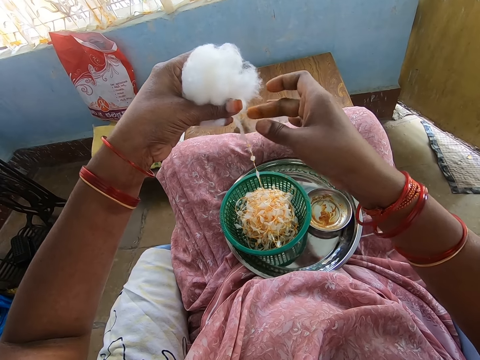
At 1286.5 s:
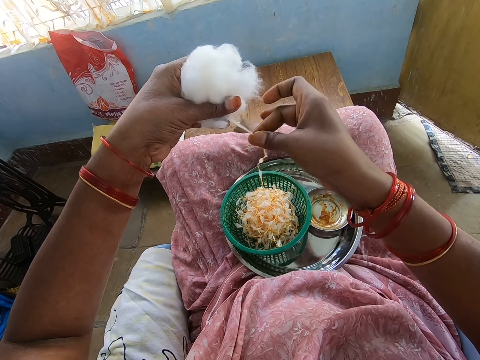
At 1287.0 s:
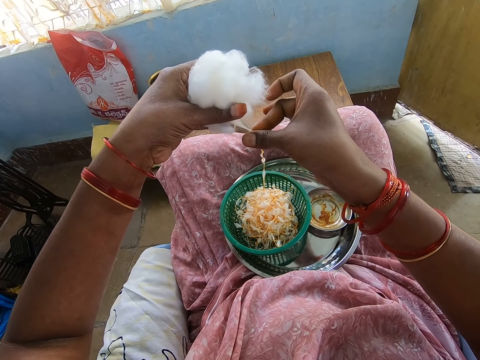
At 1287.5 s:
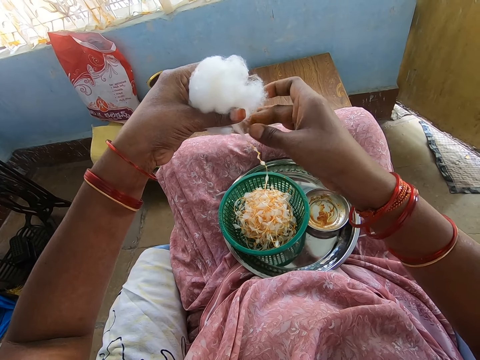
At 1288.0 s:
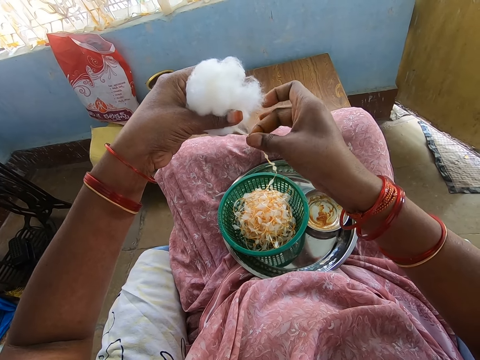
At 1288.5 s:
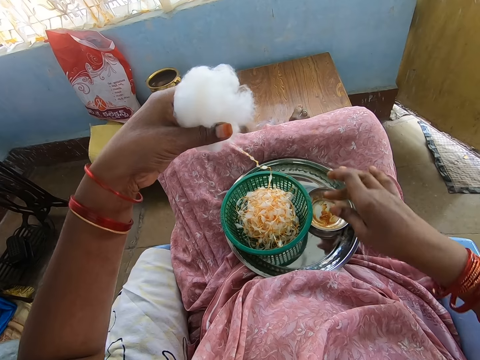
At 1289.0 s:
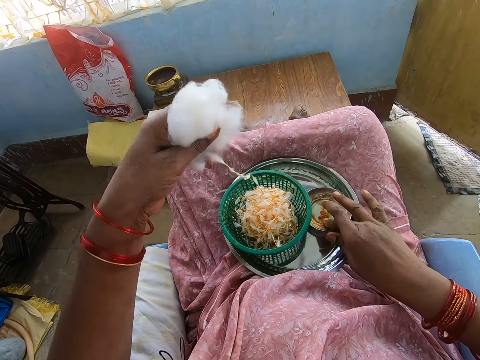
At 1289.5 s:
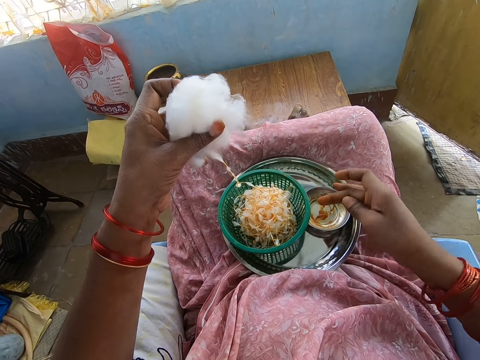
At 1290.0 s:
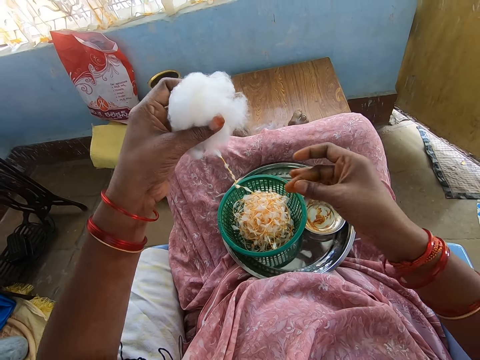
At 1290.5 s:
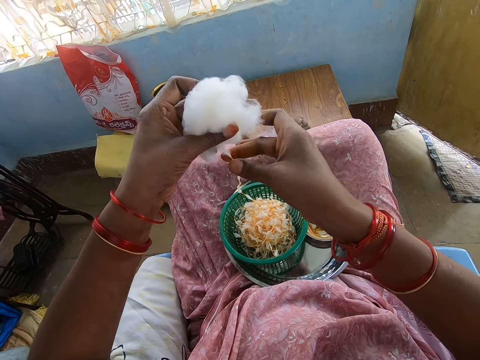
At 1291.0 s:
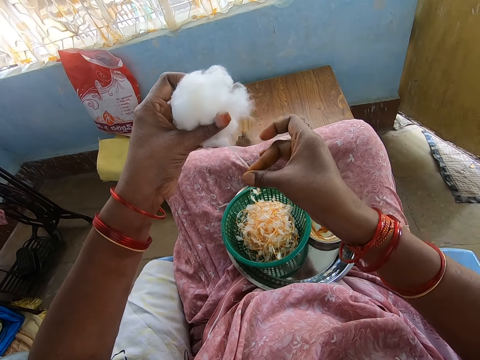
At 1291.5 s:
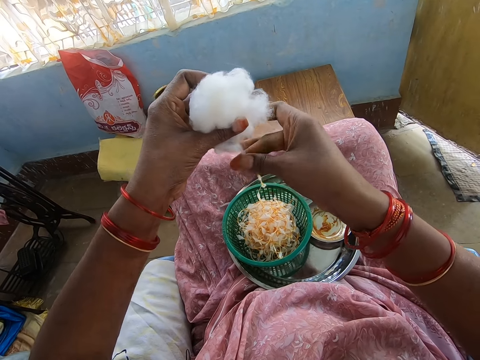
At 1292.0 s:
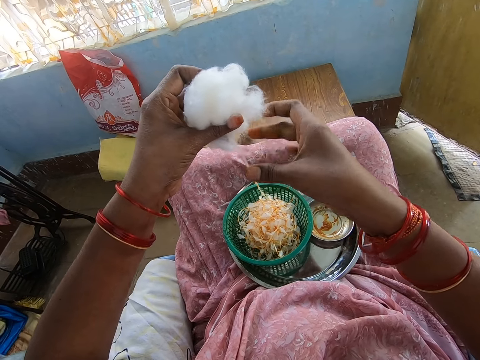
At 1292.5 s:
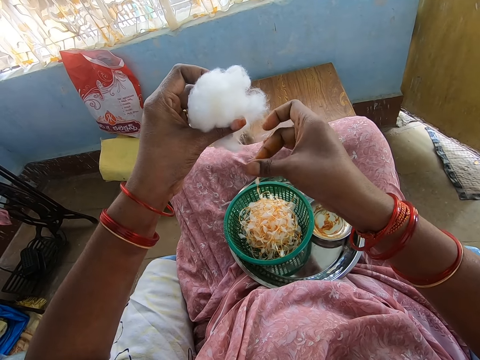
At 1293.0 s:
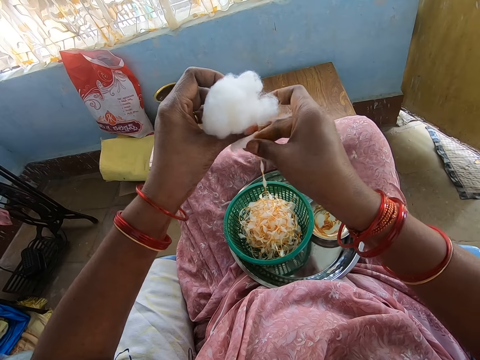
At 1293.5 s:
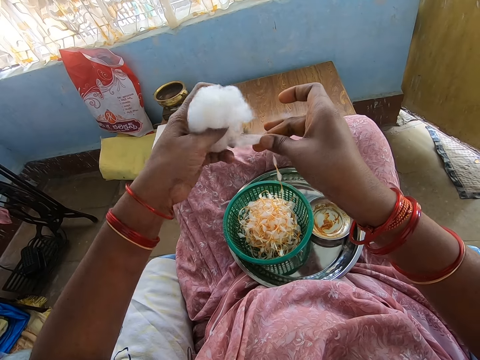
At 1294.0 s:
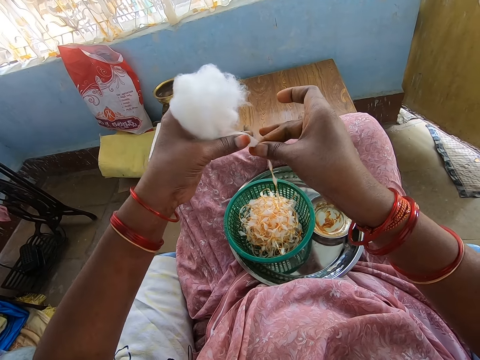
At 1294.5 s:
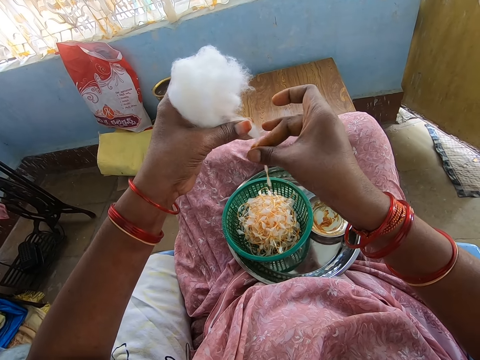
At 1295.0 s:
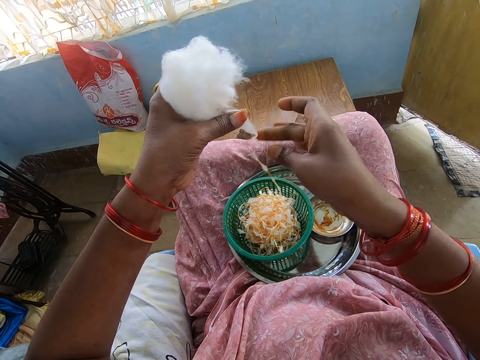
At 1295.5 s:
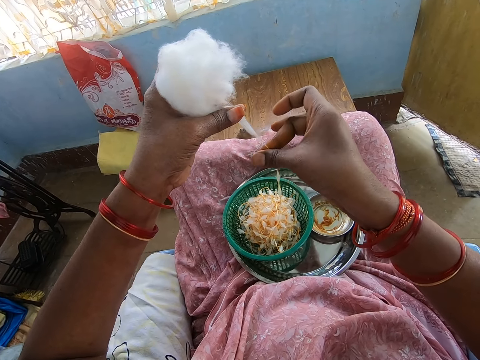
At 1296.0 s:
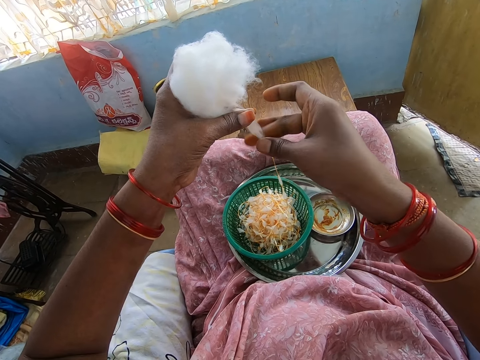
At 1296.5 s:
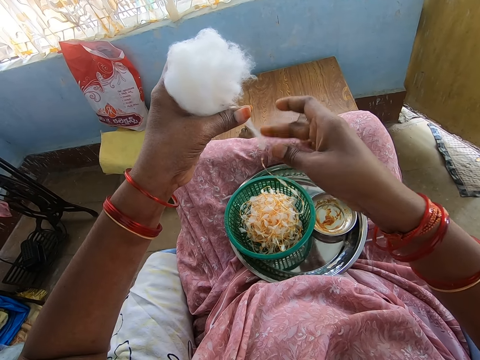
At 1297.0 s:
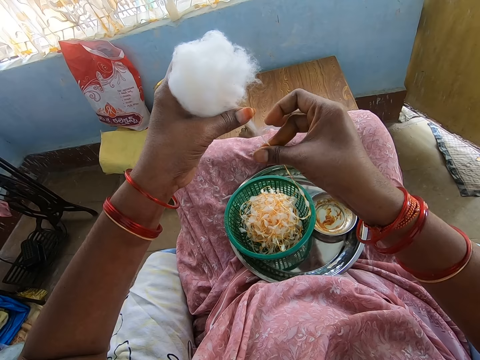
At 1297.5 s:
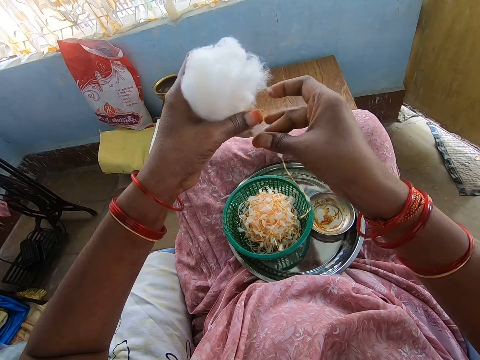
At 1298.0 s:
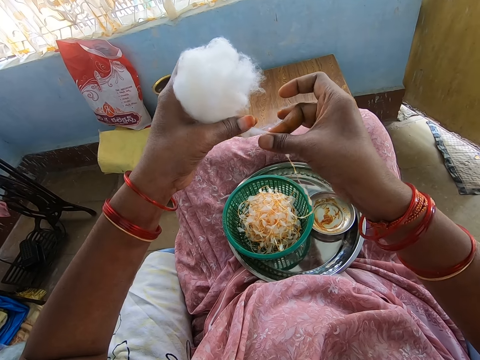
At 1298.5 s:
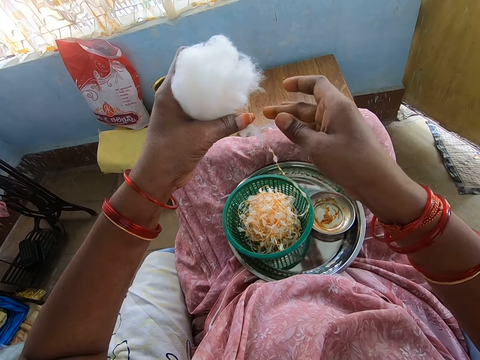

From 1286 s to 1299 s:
The camera wearer wipes her right hand in the container of grease in the tray on her lap. She touches something. She rubs the grease on her right hand. She twists the yarn or cotton from the wool in her left hand into the sieve in the tray with her greasy right hand. She holds the cotton. She twists the cotton.

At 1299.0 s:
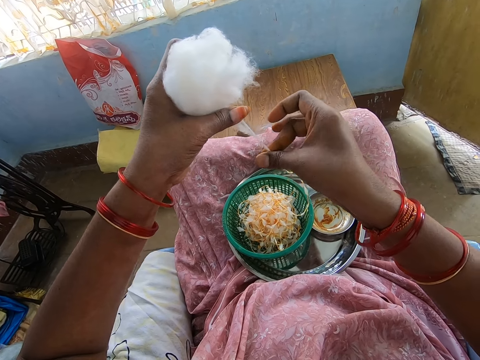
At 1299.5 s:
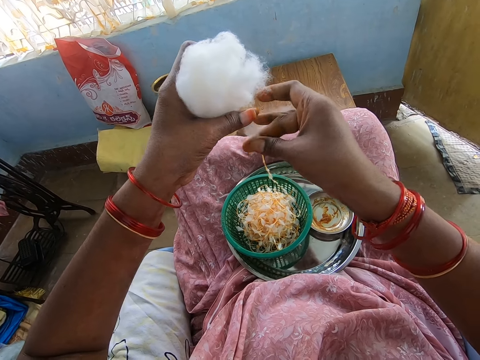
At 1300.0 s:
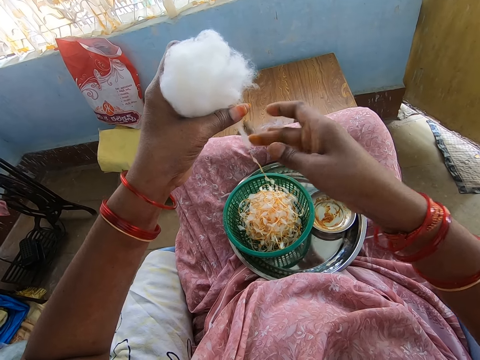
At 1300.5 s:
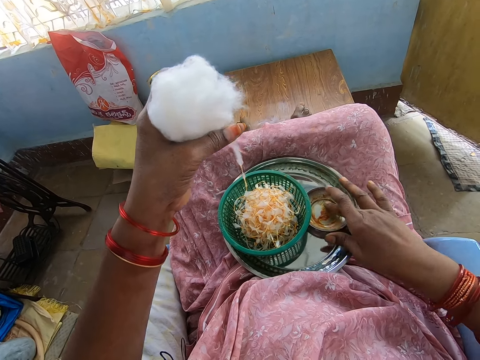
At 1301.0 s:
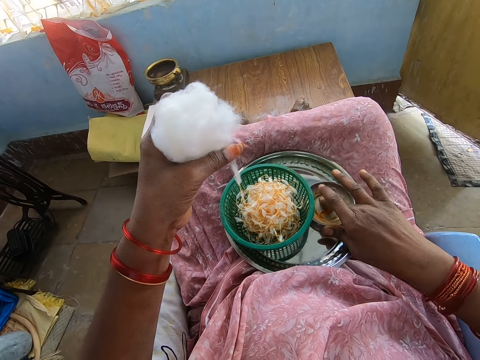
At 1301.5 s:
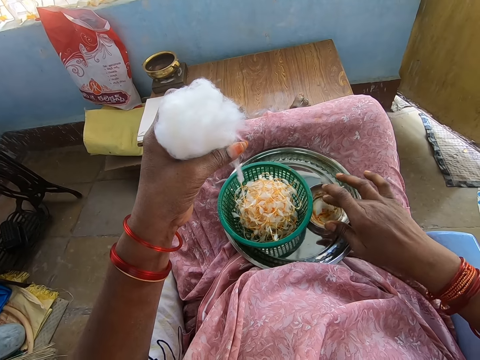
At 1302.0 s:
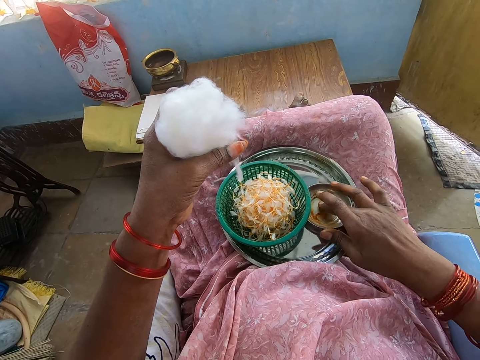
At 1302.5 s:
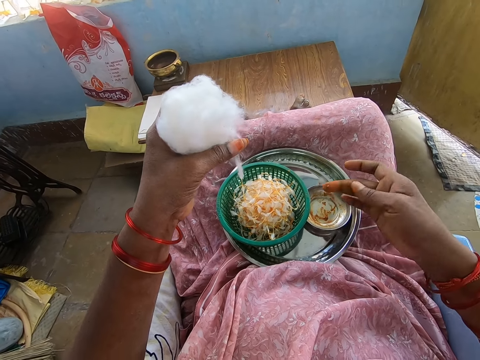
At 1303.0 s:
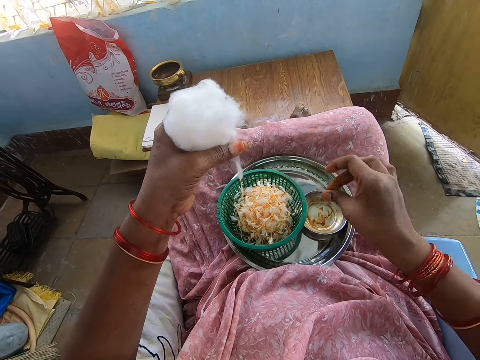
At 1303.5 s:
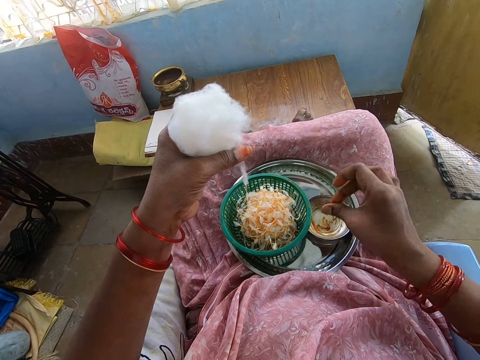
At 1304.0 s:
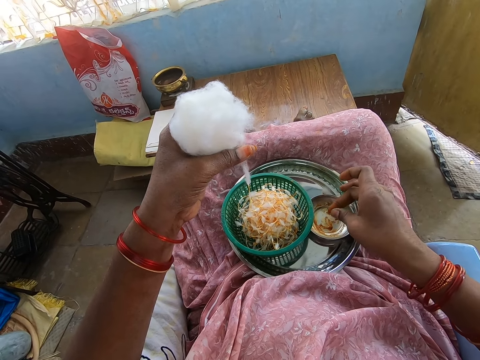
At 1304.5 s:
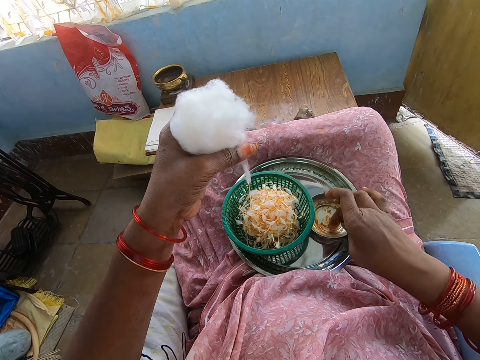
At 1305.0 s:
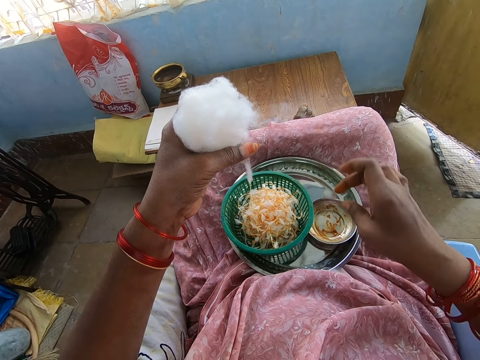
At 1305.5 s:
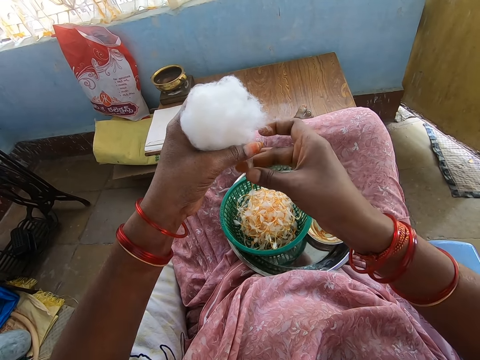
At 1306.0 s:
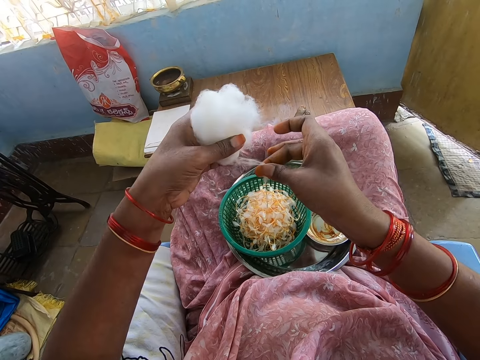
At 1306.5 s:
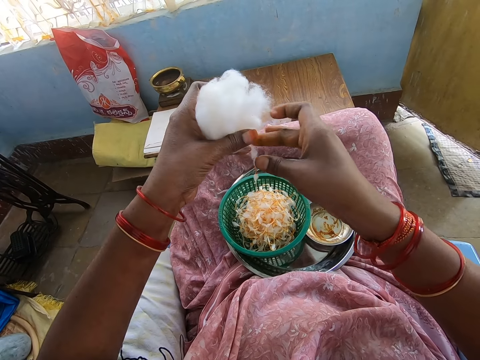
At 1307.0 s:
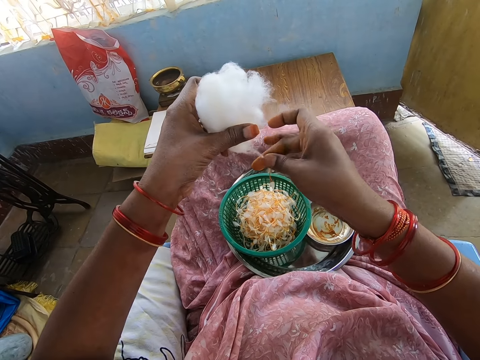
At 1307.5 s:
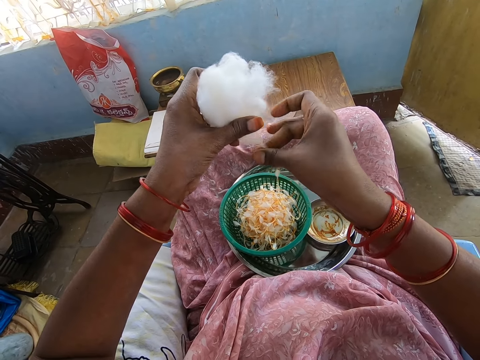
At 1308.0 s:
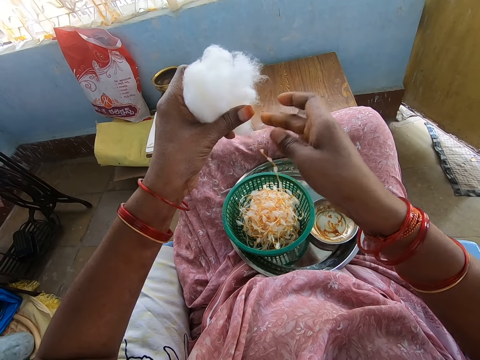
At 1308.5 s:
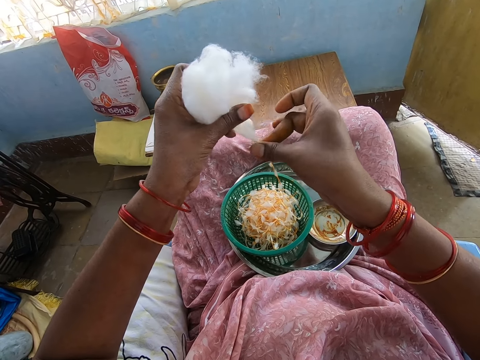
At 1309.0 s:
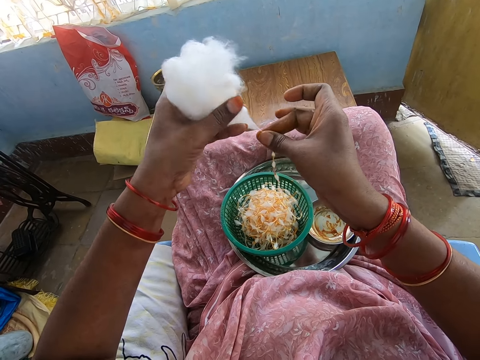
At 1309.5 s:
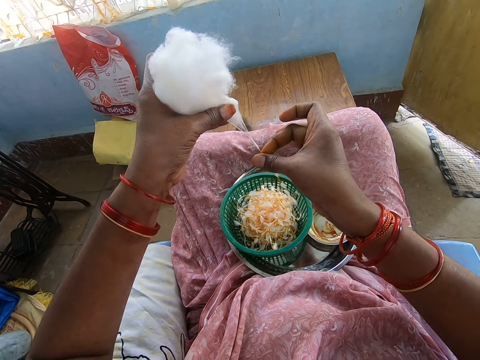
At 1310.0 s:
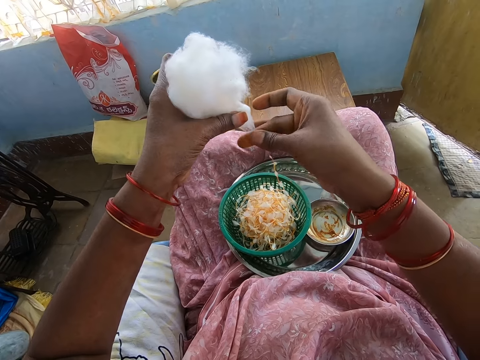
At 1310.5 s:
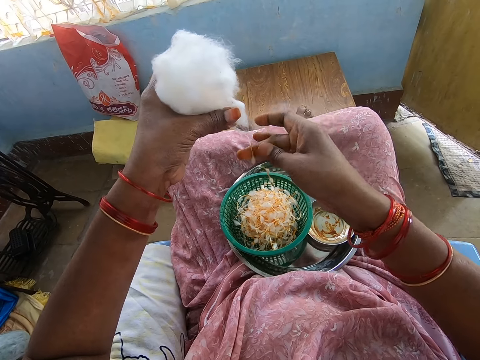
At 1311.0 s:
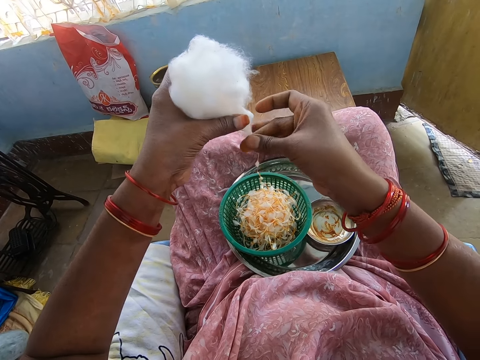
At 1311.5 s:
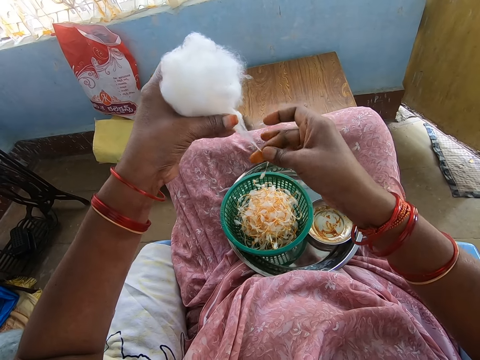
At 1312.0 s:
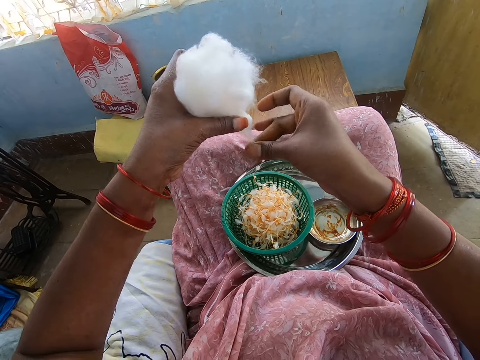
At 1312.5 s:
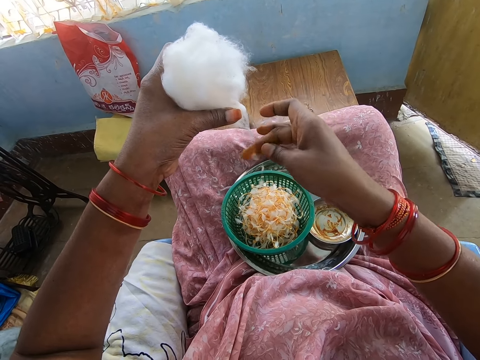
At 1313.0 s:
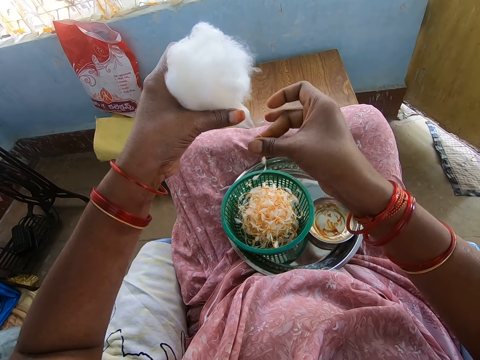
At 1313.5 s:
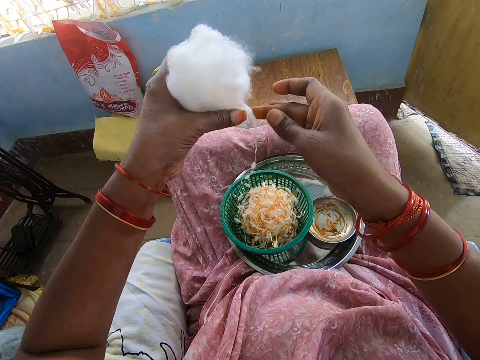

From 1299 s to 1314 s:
The camera wearer wipes her right hand in the container of grease in the tray on her lap. She touches something. She rubs the grease on her right hand. She wipes her right hand in the container of grease in the tray on her lap. She twists the yarn from the wool in her left hand into the sieve in the tray with her greasy right hand.
